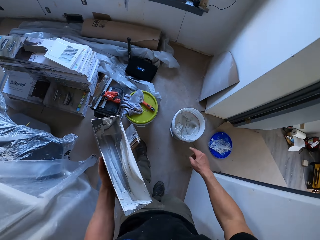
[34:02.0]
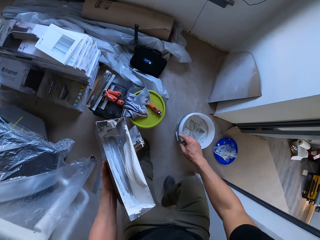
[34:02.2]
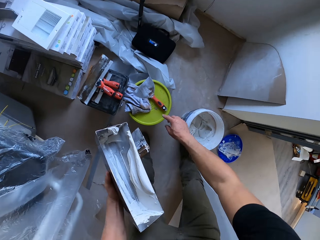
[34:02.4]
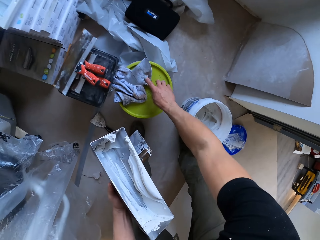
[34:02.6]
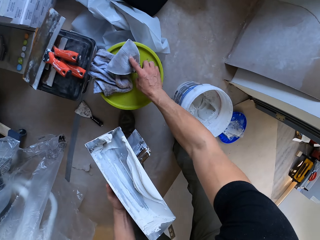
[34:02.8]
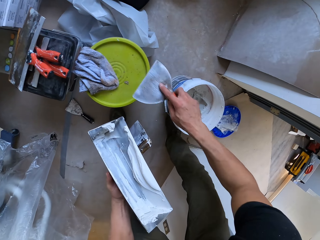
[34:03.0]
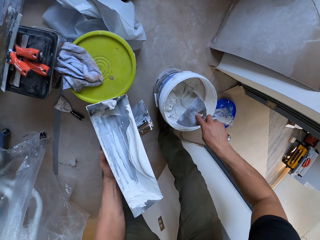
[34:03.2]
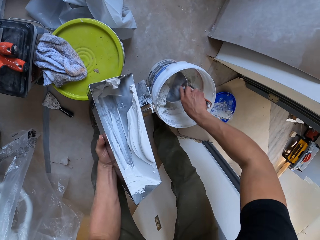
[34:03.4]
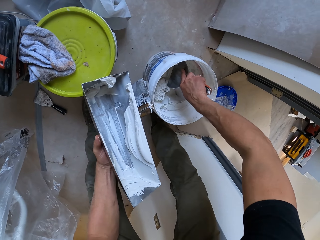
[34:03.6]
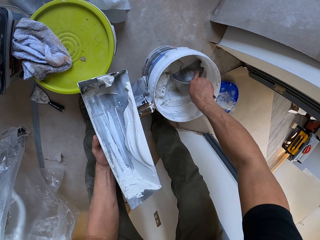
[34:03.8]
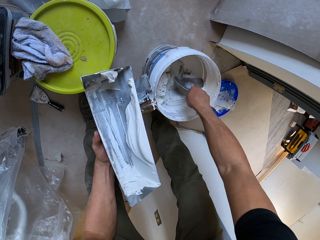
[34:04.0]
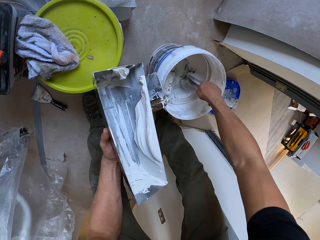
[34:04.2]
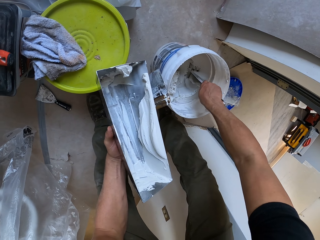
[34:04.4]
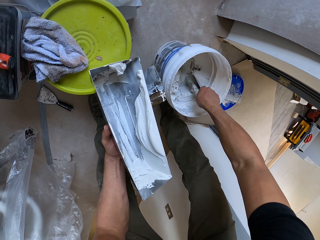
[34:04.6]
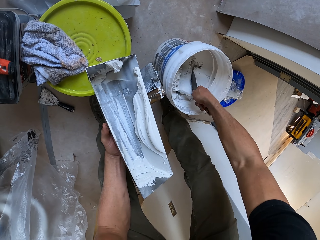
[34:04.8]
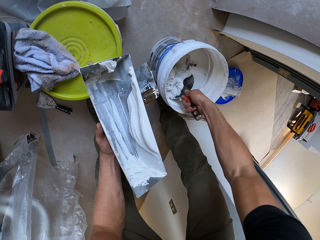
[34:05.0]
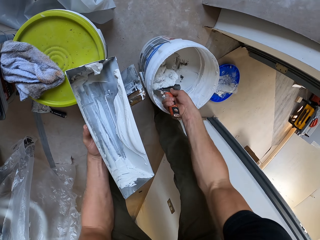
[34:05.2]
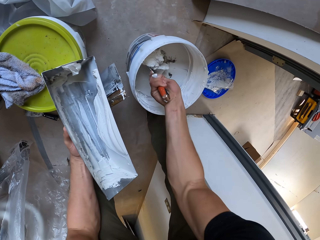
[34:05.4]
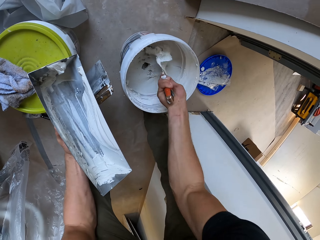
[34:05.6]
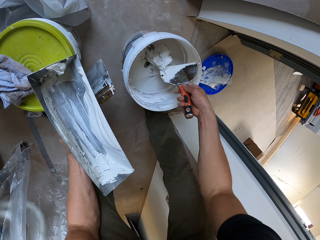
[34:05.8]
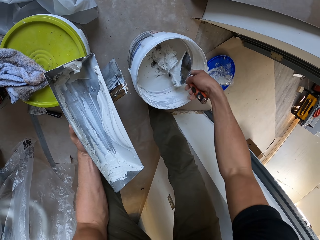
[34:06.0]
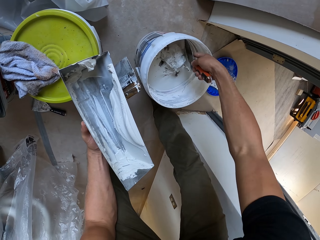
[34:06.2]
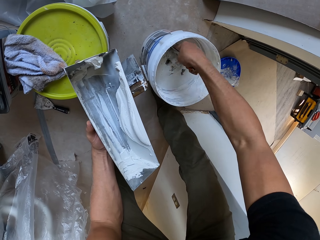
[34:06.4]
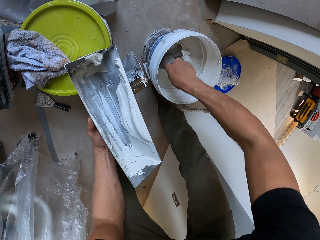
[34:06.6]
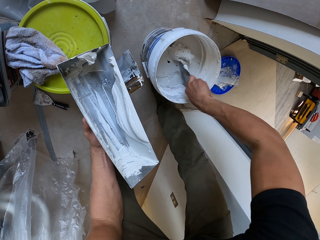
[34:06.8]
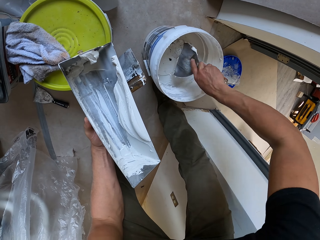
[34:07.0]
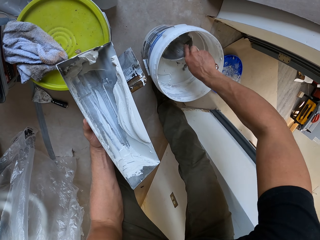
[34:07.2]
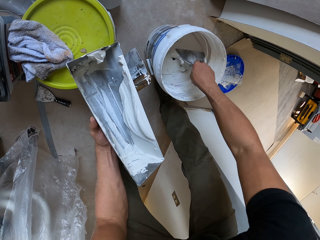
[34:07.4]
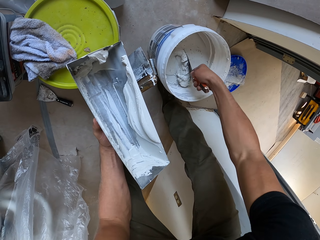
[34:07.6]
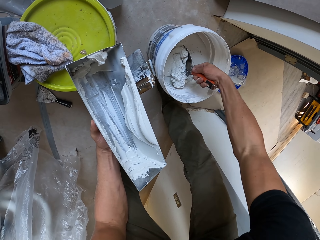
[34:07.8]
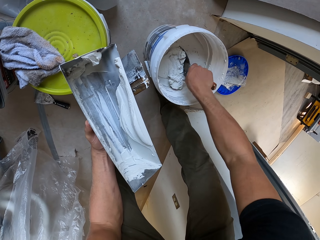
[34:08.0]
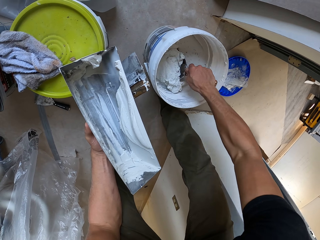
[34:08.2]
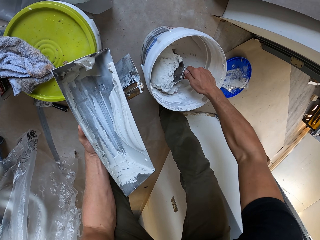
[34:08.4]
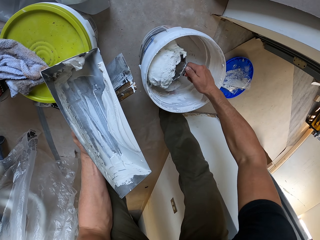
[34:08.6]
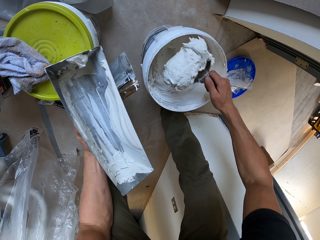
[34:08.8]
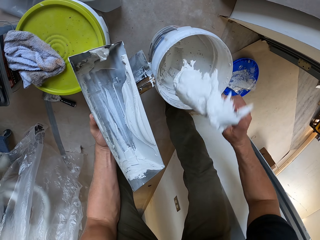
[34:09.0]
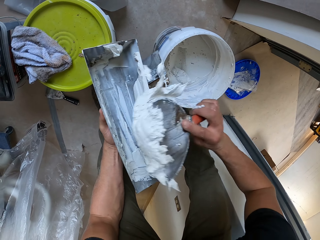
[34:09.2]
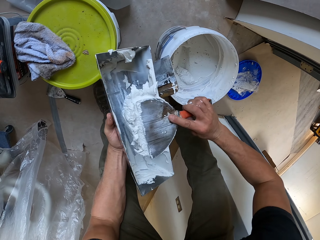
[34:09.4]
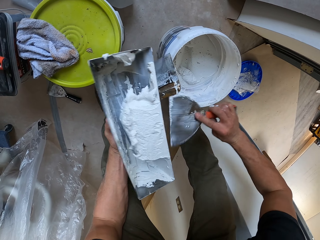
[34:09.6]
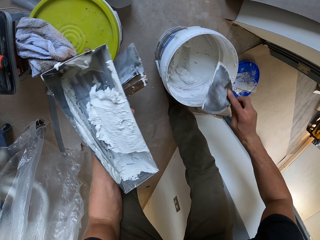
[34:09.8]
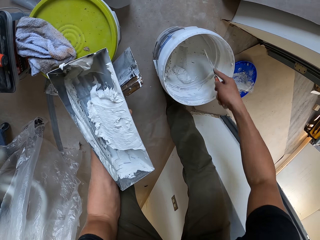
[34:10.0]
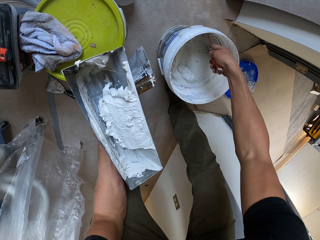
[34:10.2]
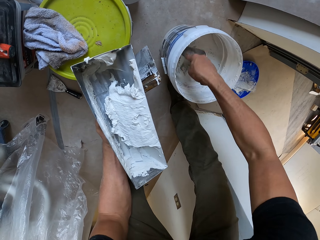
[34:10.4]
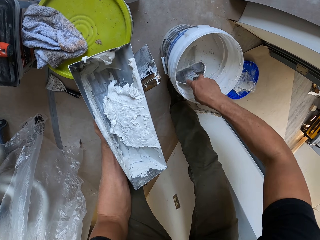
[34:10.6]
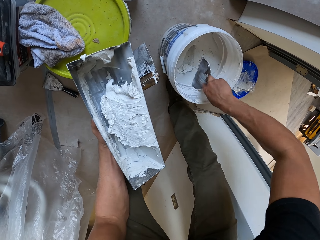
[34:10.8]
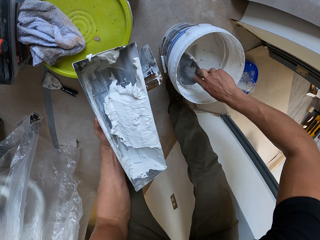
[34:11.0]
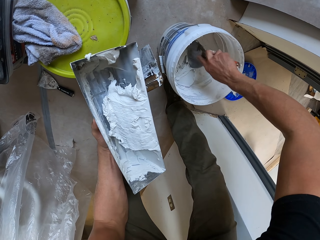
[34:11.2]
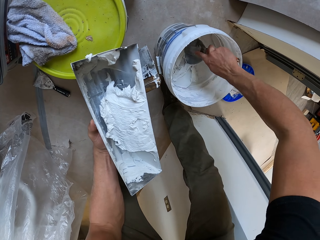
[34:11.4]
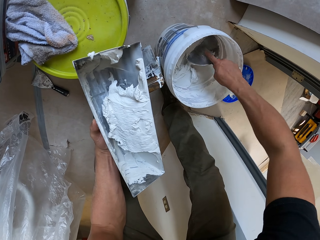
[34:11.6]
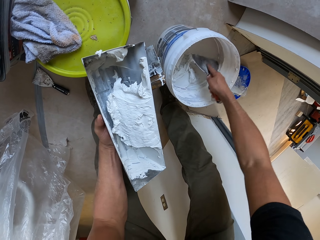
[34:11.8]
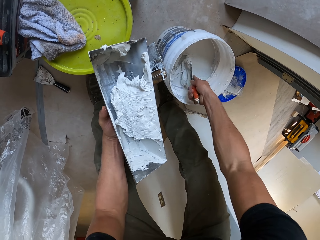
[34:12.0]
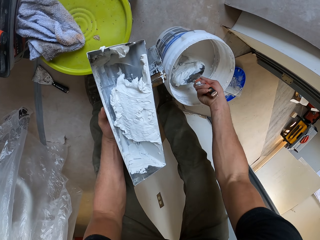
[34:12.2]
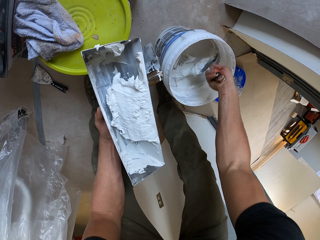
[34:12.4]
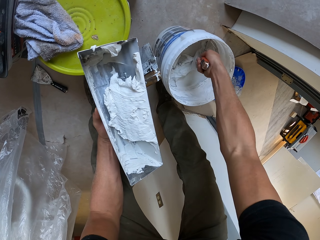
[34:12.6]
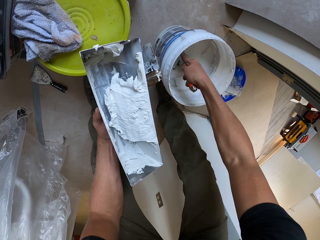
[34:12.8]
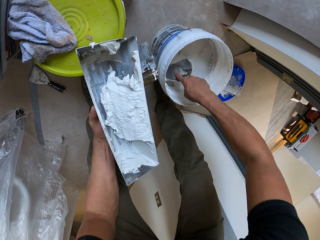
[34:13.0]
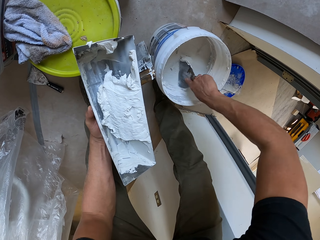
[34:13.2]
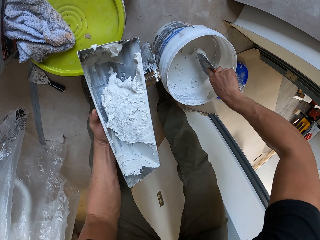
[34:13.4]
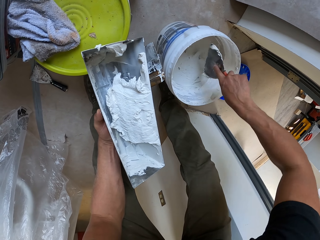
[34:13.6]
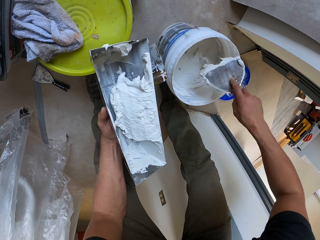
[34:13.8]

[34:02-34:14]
The camera wearer picks up a trowel from the bucket. They scoop the paints from the bucket with the trowel. They stir the paint. They put the paints inside a container. They scoop the paints from the bucket with the trowel.

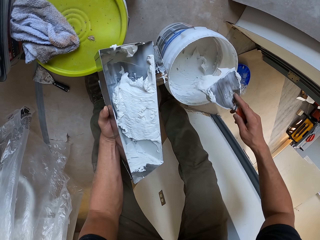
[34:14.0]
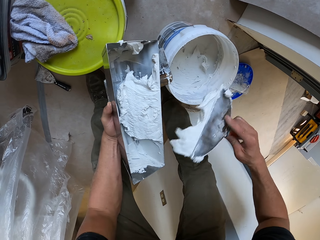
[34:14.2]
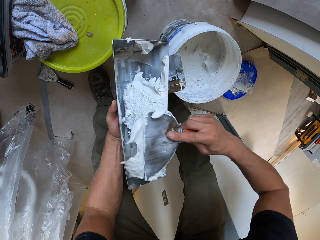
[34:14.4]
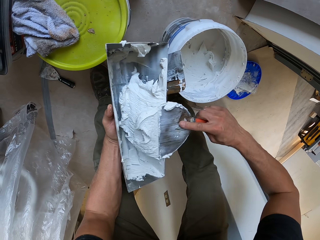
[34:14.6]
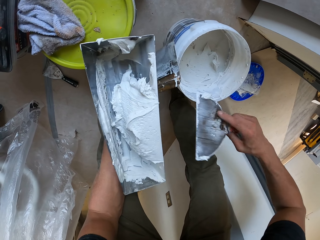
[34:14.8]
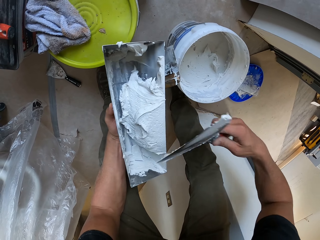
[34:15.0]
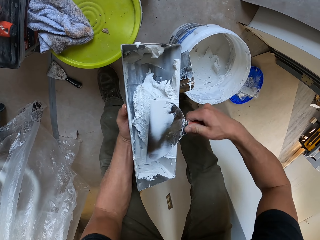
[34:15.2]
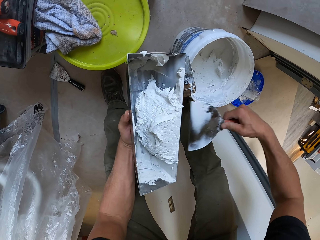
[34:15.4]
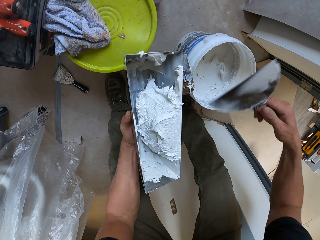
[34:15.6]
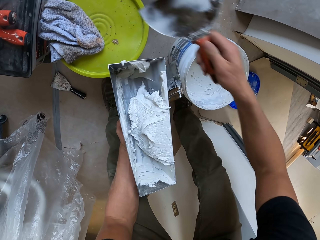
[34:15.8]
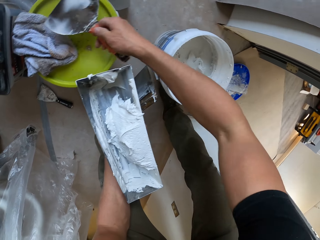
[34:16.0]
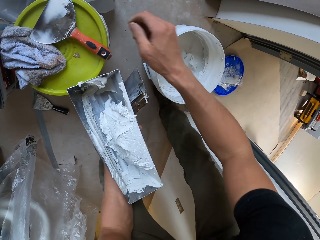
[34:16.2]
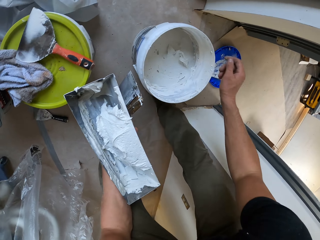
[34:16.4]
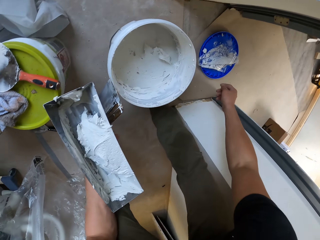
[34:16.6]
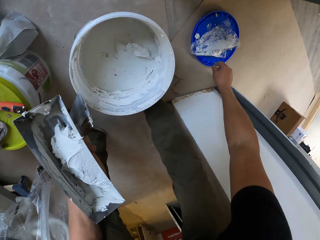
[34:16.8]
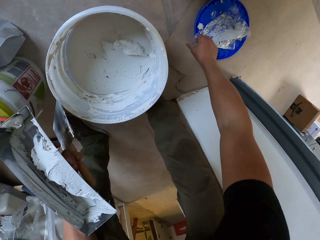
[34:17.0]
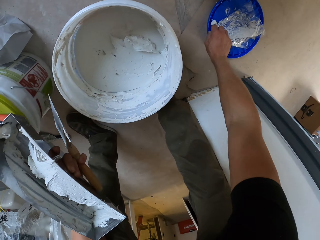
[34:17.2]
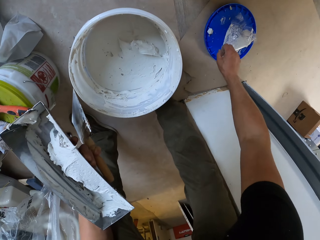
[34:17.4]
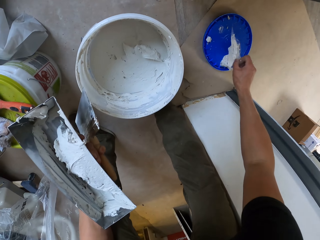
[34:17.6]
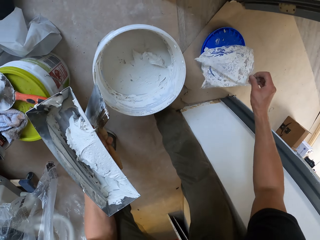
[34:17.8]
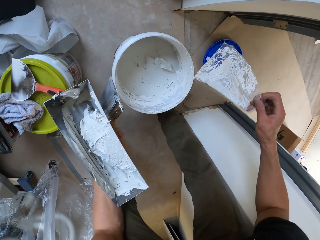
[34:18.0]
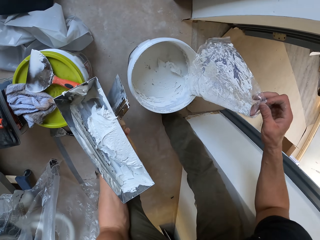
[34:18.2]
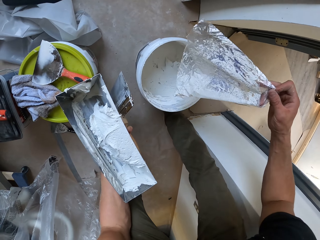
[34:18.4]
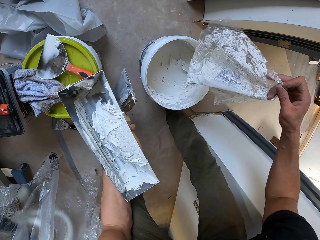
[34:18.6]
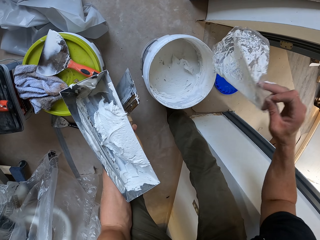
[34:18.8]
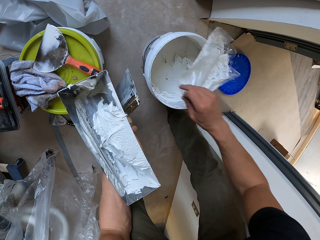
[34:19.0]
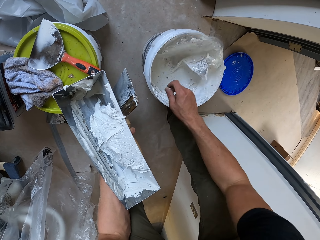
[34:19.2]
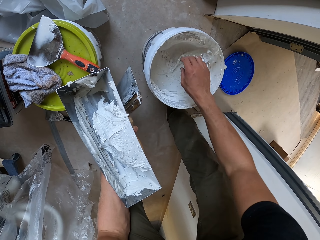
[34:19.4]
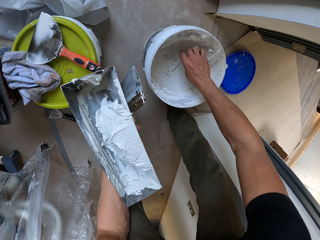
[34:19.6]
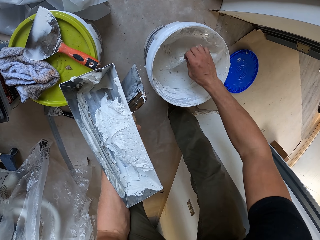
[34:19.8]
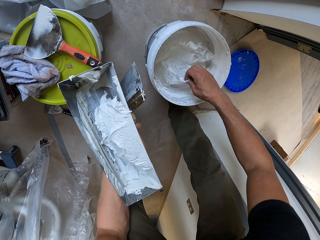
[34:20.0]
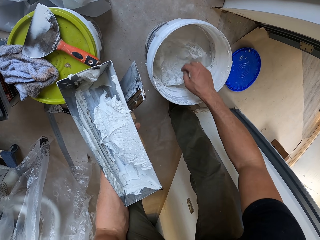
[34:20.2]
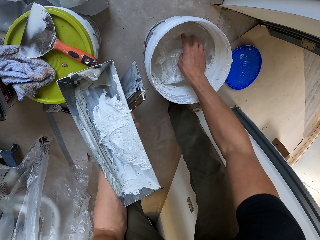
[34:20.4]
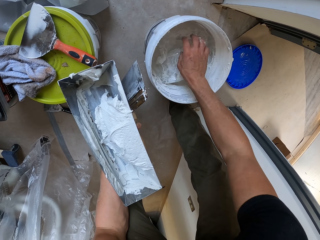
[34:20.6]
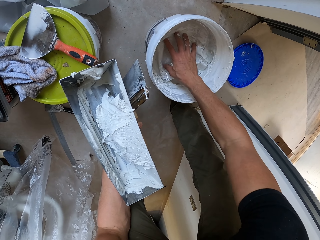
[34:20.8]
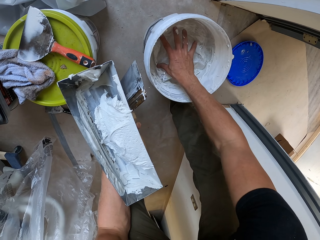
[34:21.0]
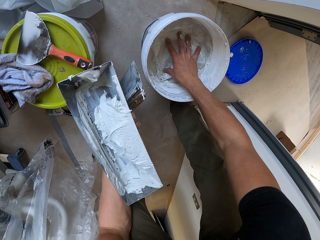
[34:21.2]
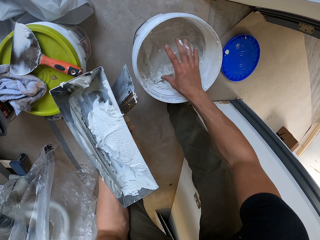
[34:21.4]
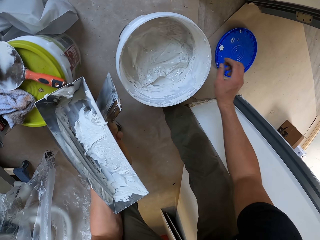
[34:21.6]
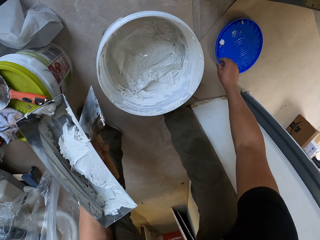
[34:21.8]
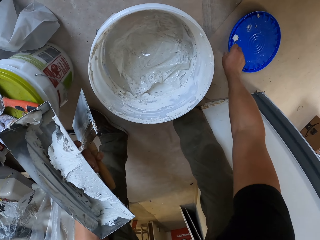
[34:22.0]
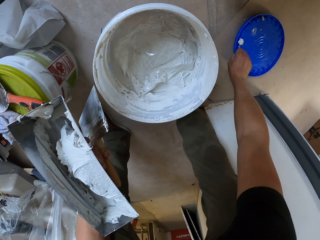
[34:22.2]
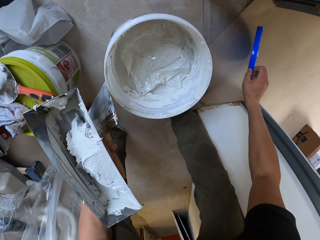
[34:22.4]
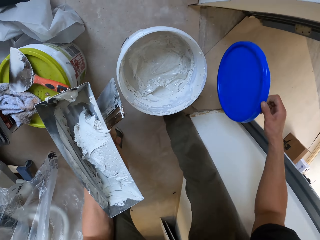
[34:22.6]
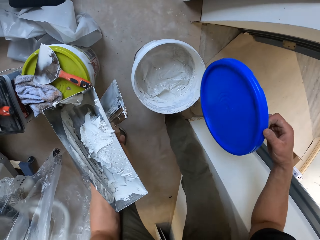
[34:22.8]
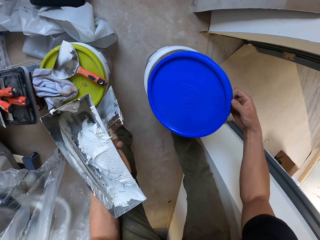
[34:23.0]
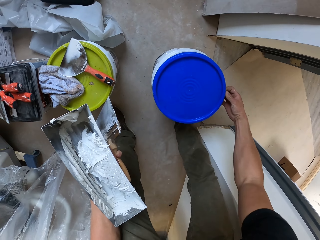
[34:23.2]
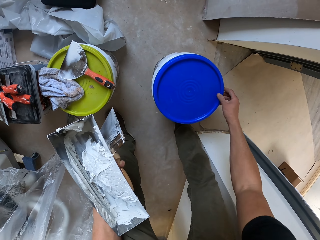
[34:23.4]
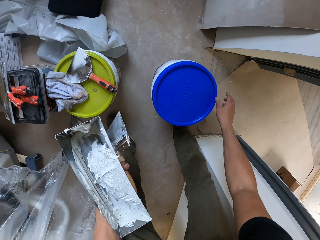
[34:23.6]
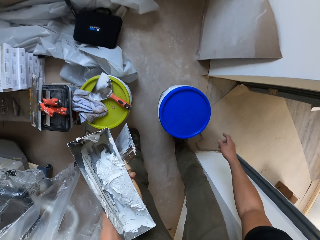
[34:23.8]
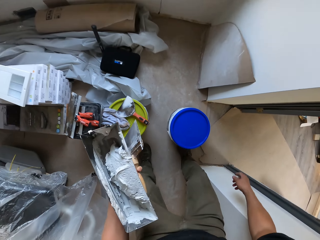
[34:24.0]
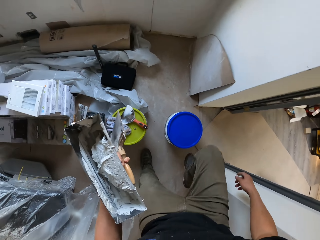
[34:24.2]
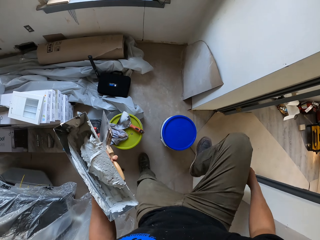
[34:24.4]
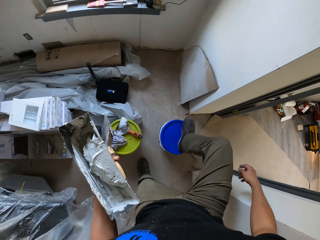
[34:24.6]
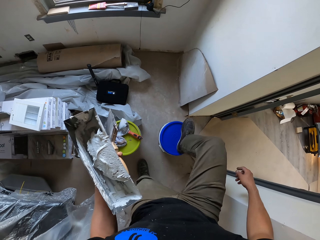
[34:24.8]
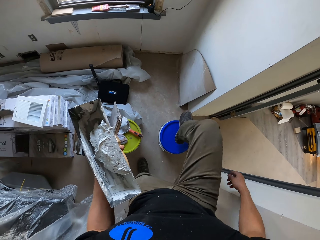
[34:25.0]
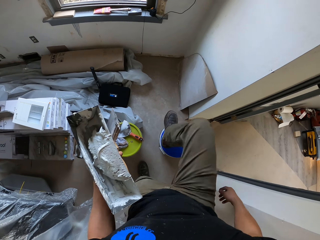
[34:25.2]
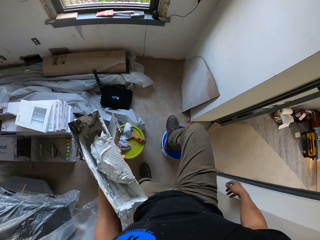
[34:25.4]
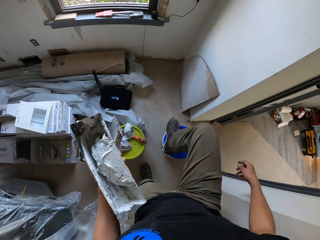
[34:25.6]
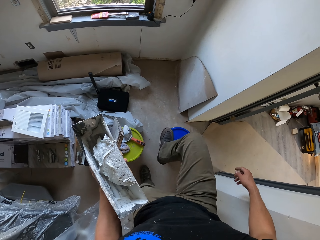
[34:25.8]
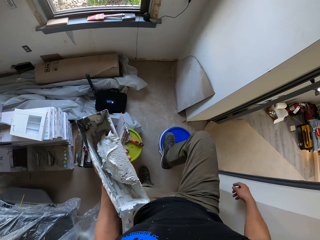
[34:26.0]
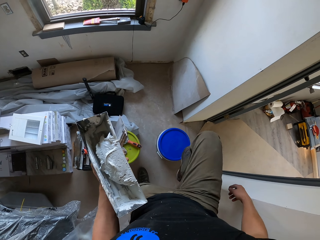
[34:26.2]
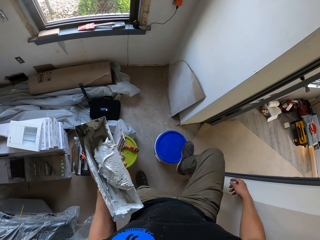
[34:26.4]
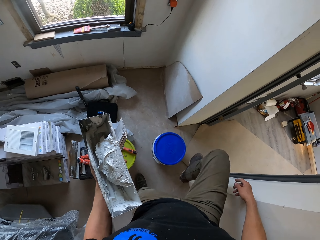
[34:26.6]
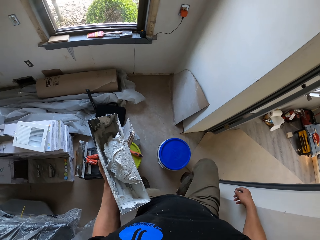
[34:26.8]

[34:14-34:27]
The camera wearer puts the paints inside a container. He puts a trowel on a bucket. He picks up a nylon paper. He covers the paints inside the bucket with the nylon paper. He puts the paper into the container. He picks up the bucket lid from the floor and covers the bucket with the lid. He hits the bucket lid with his right leg. He steps on the container.
